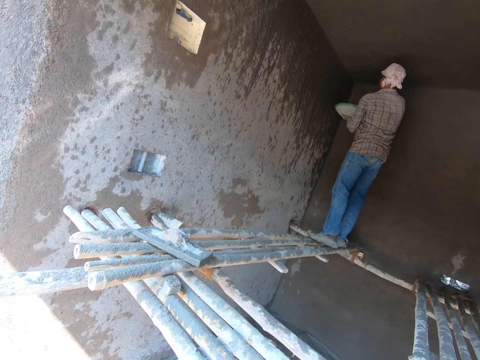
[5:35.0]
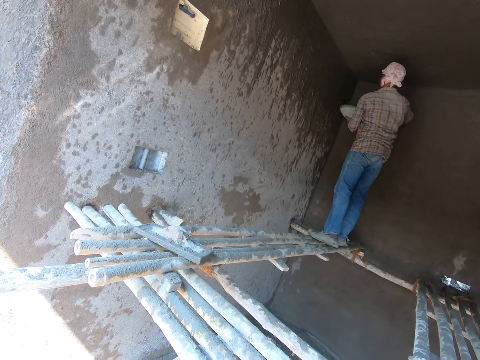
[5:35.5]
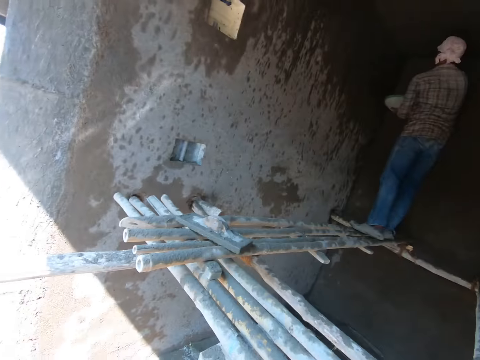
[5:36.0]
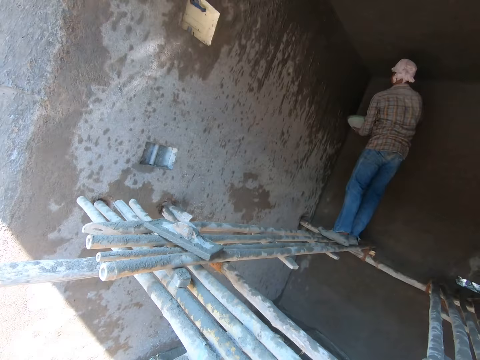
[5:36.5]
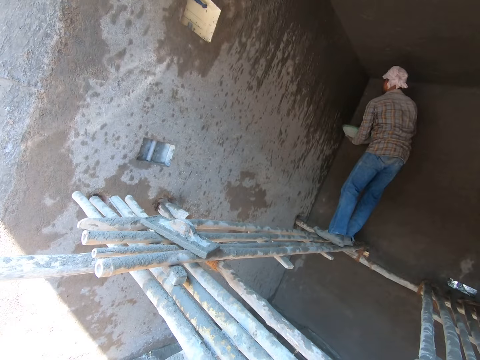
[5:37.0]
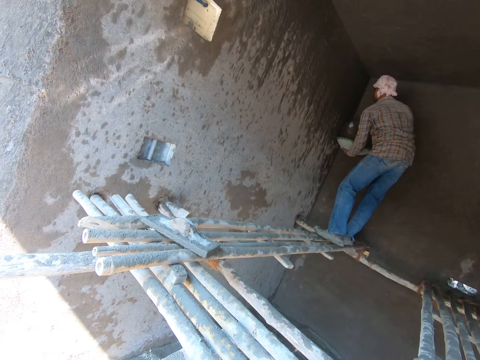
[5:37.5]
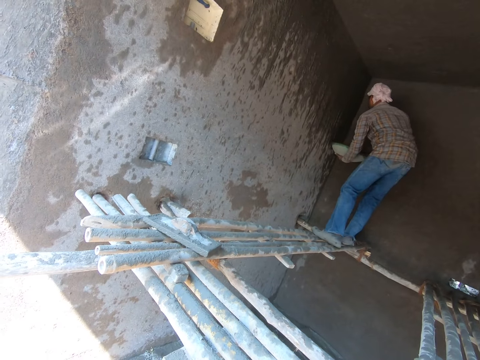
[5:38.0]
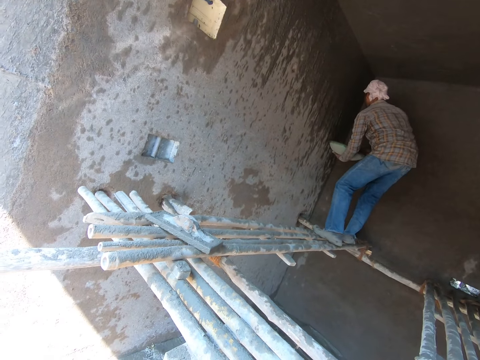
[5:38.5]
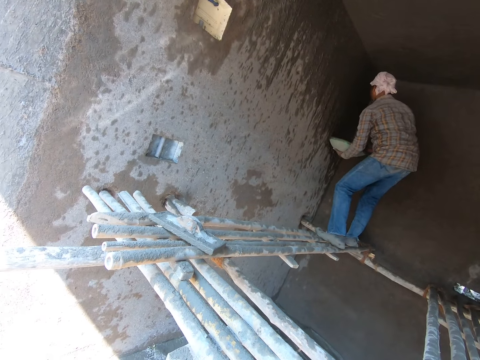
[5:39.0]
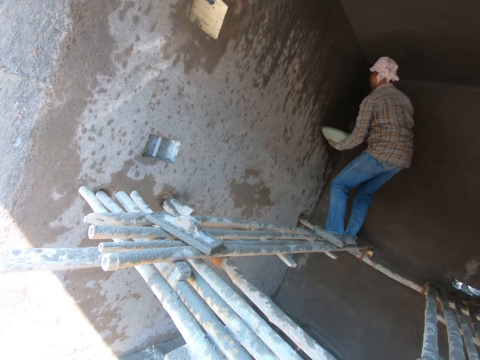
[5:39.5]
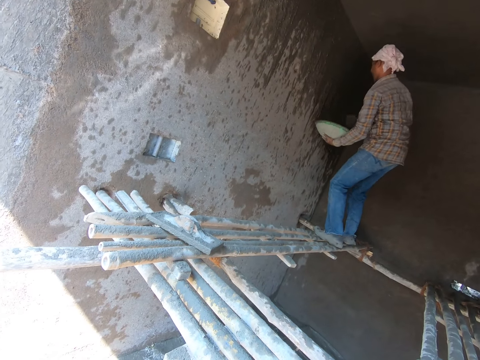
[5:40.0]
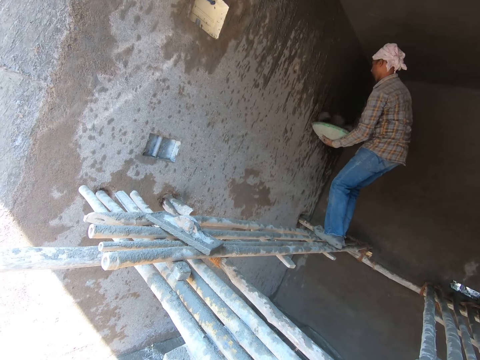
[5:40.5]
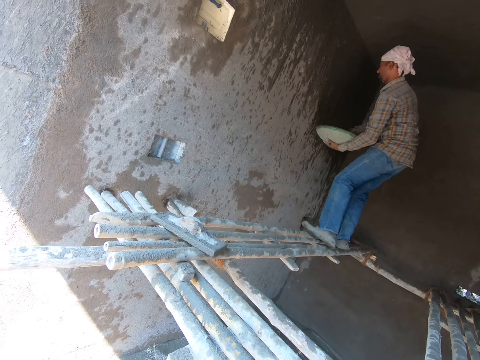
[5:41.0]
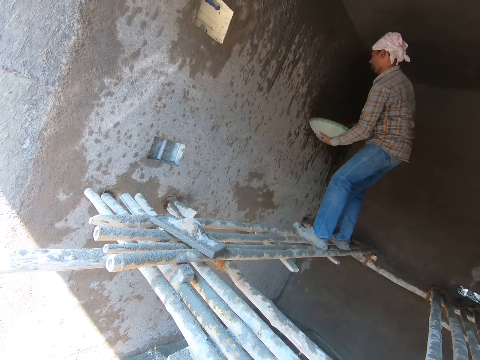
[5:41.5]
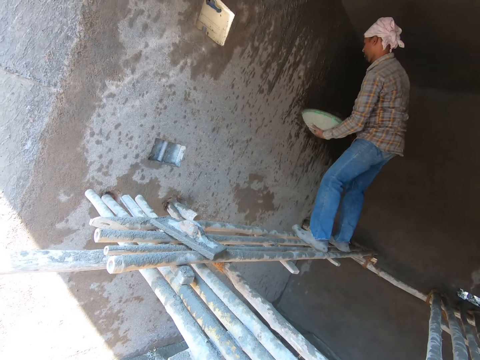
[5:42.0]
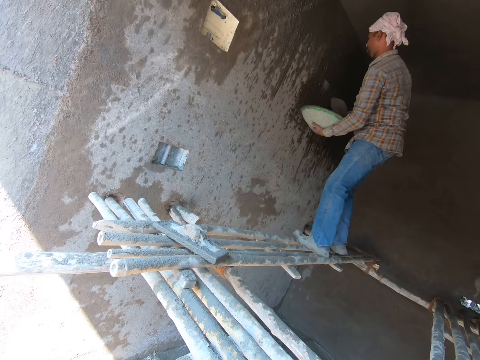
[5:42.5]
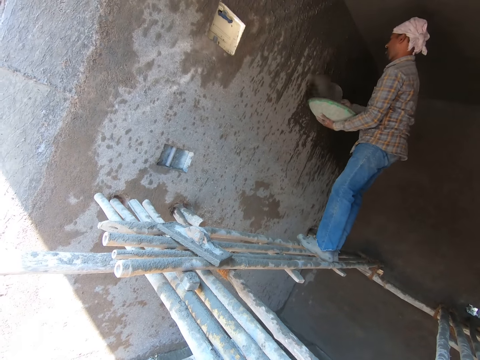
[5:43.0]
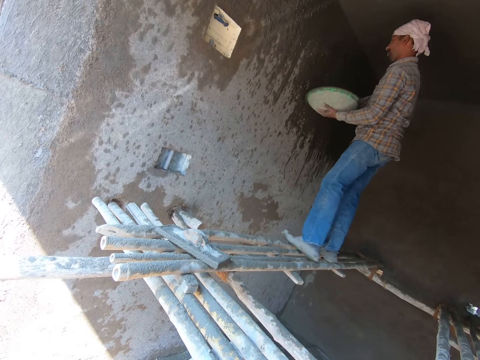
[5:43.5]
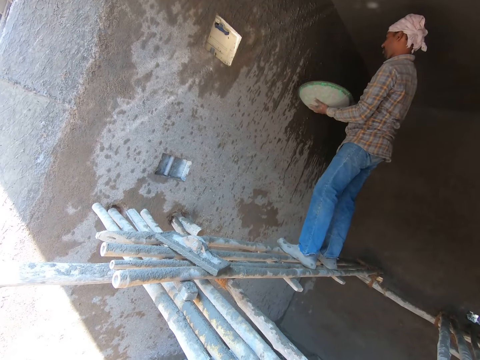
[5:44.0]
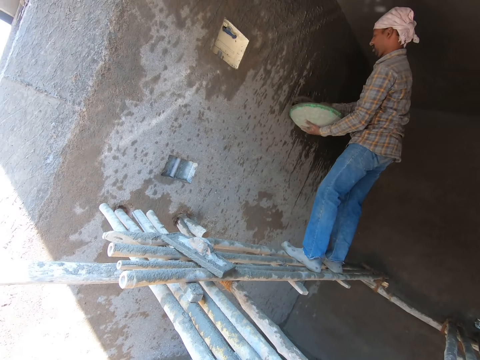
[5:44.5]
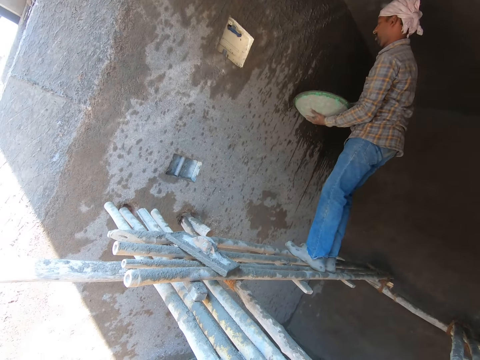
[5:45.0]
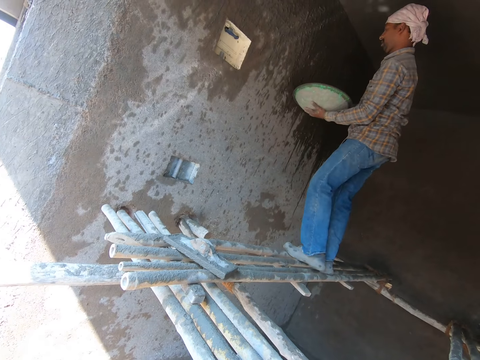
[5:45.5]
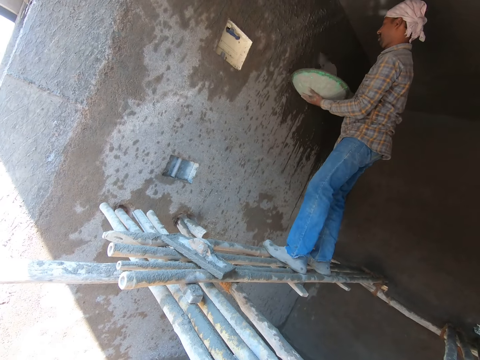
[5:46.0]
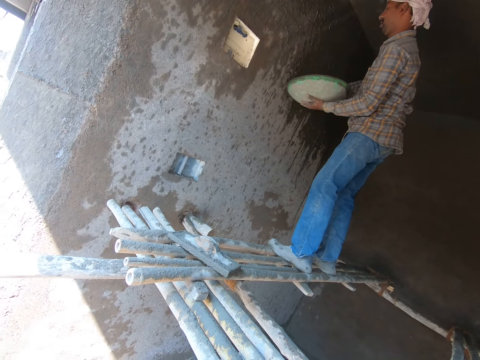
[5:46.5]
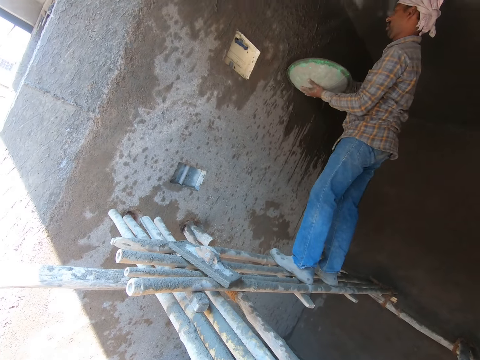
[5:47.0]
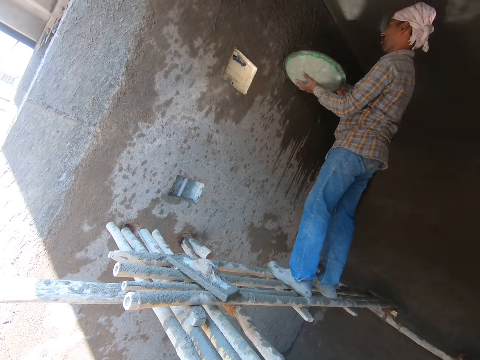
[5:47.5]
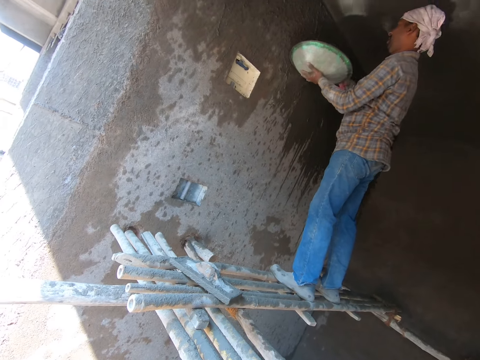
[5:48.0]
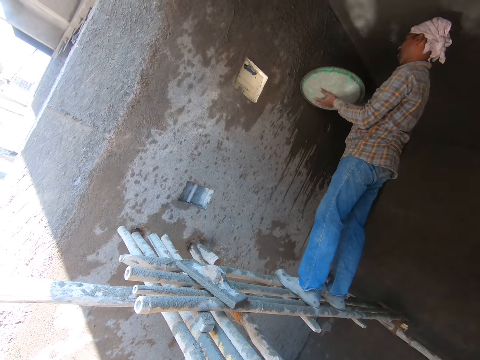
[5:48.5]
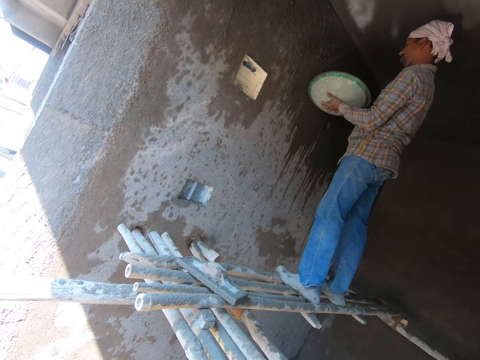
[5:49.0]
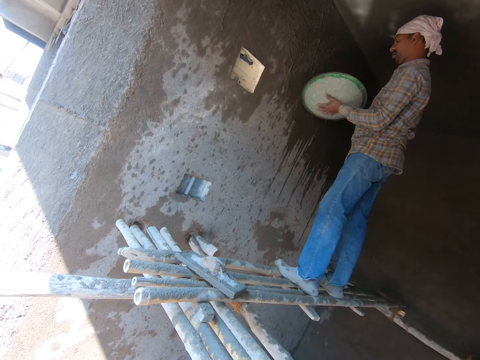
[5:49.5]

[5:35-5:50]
The camera wearer looks around. A person sprinkles mortar on the wall.

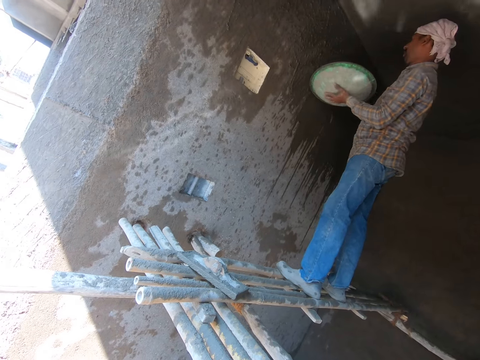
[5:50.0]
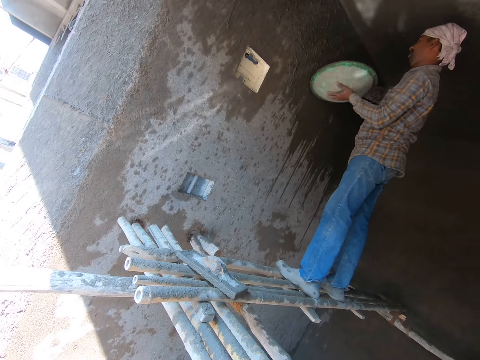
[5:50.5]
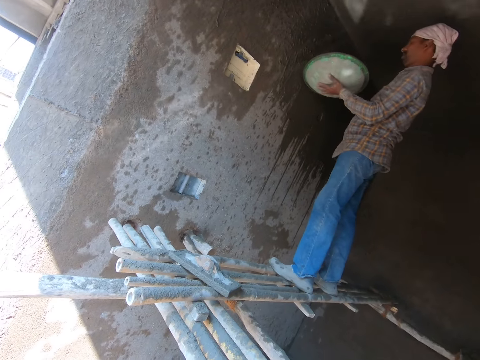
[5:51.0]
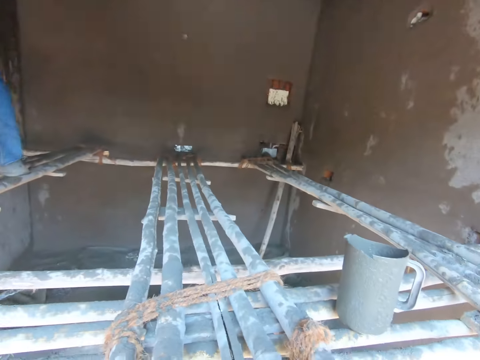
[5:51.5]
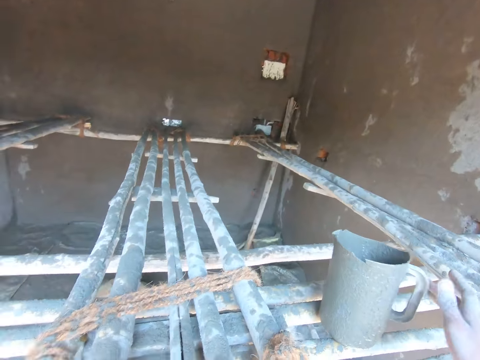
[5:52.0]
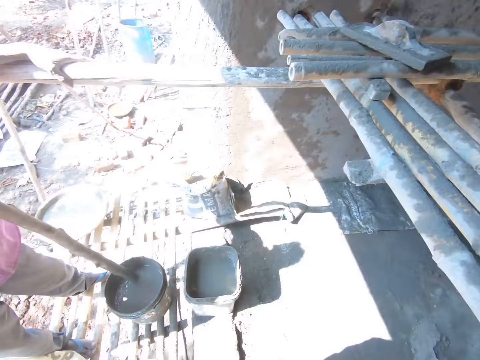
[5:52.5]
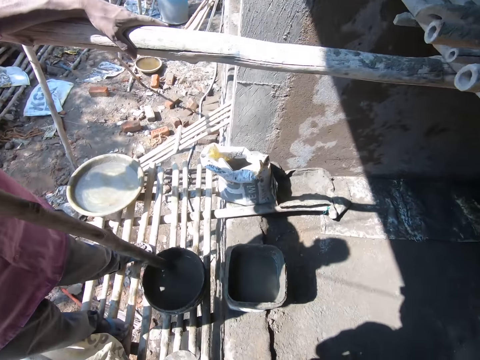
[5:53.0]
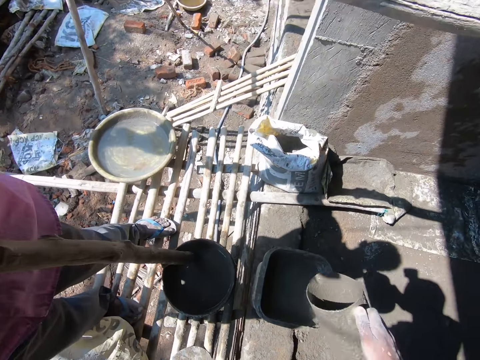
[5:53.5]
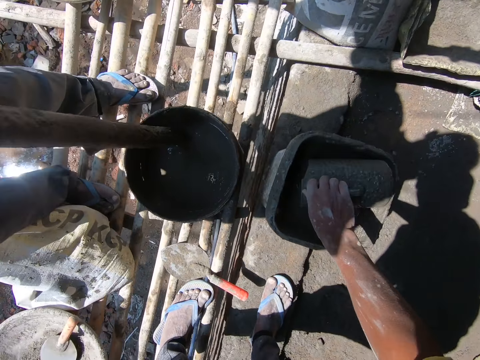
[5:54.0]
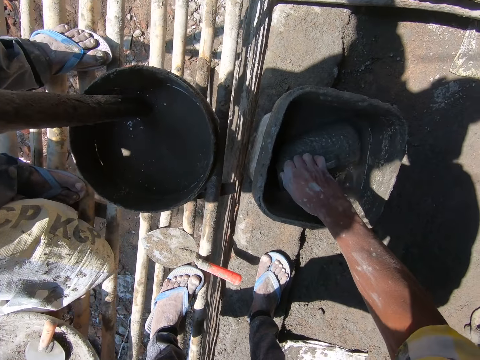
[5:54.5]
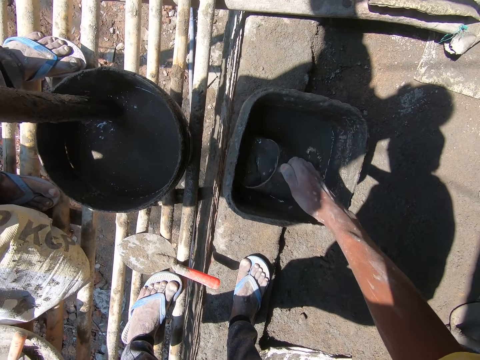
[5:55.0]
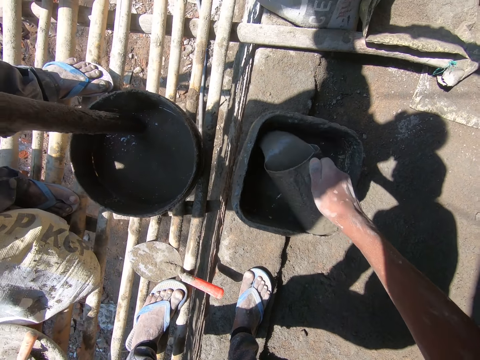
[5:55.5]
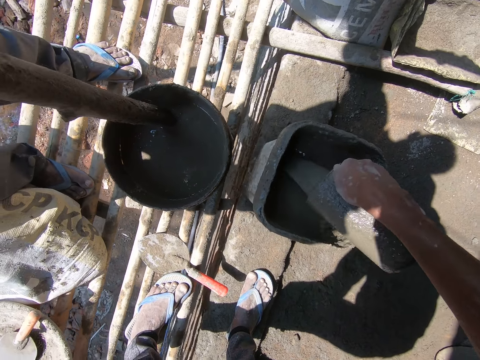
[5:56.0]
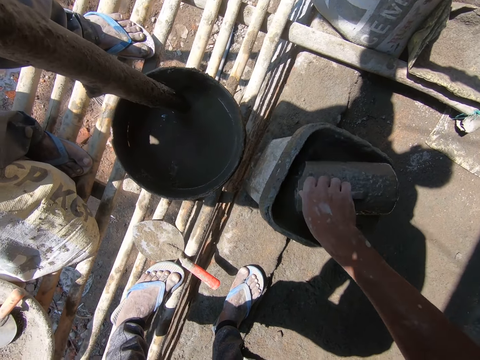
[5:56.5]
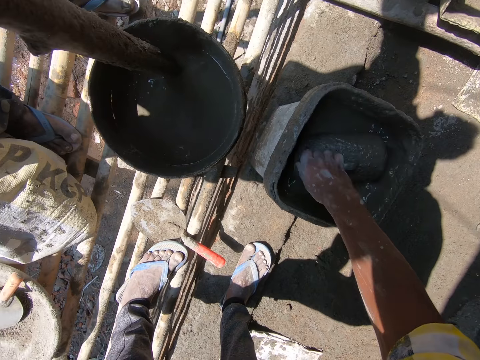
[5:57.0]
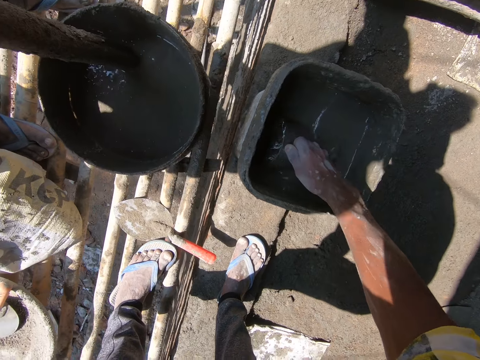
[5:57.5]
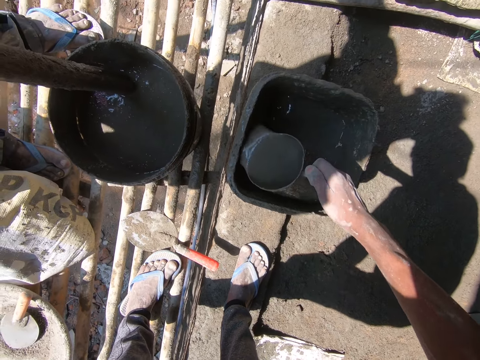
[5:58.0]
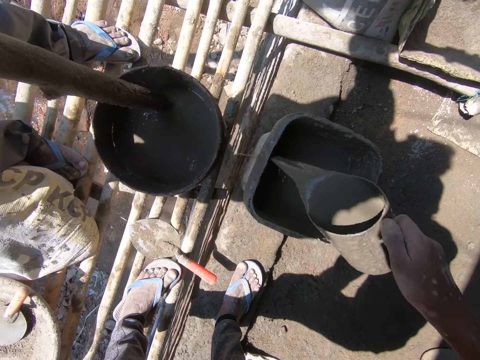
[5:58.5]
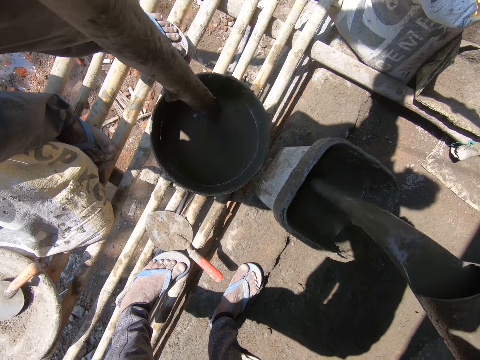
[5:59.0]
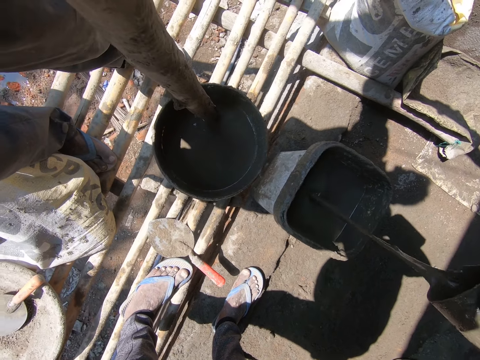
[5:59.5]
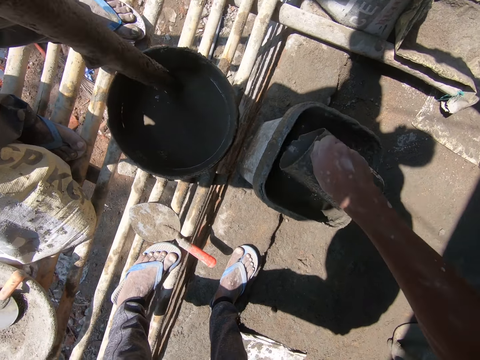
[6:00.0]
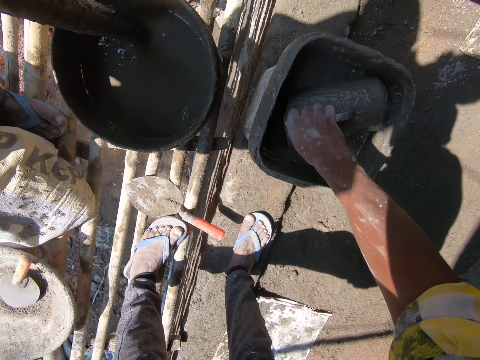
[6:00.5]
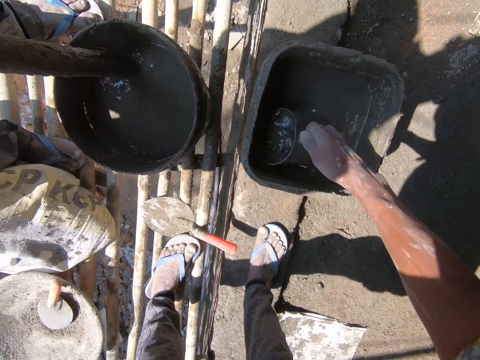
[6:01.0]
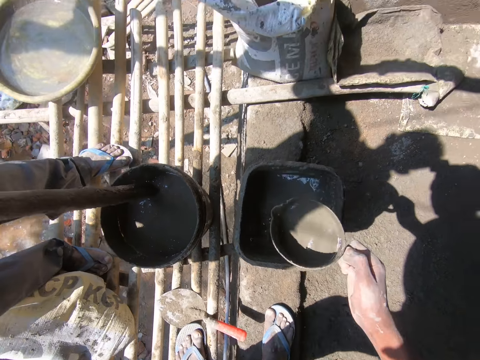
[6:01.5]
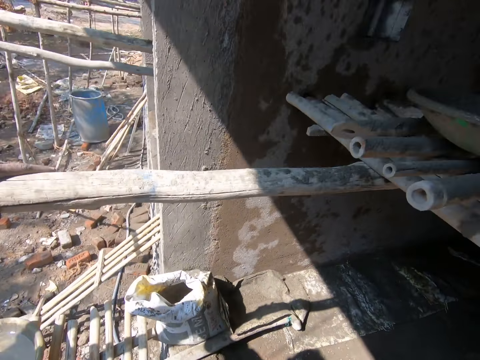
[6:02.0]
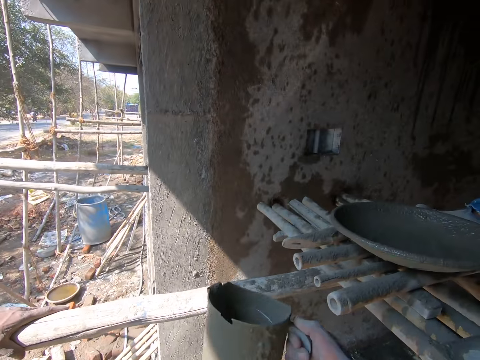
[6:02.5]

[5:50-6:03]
The camera wearer picks up the jug. They fetch the mixture with the jug from the bucket. They pour the mixture in the bucket. They fetch the mixture with the jug from the bucket. They pour the mixture in the bucket. They fetch the mixture with the jug from the bucket.
